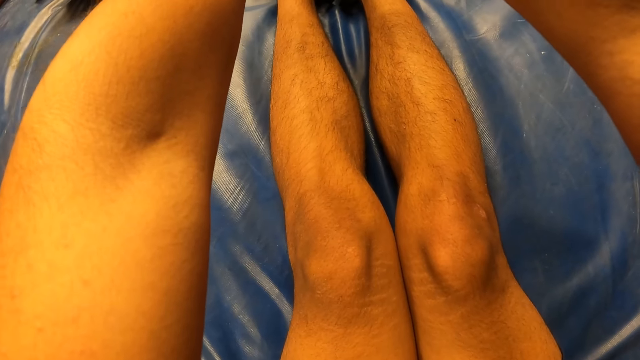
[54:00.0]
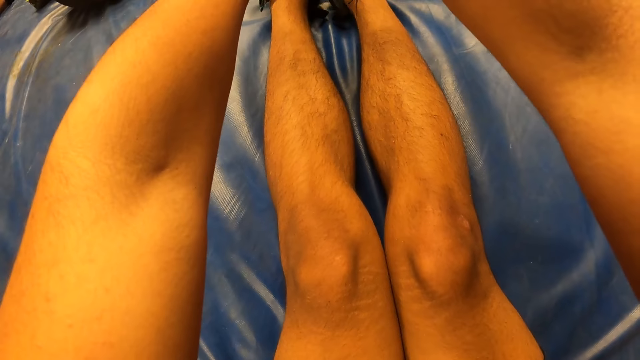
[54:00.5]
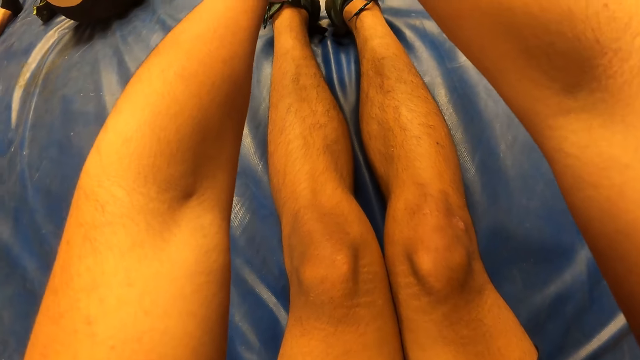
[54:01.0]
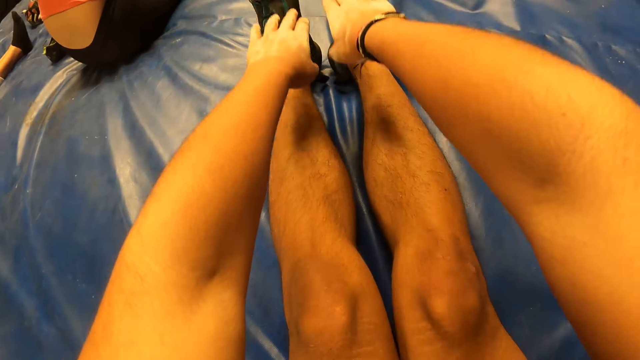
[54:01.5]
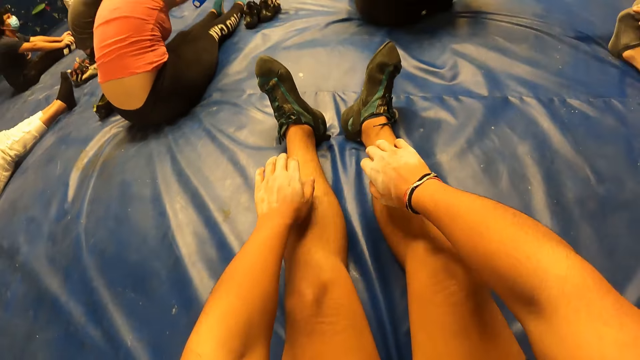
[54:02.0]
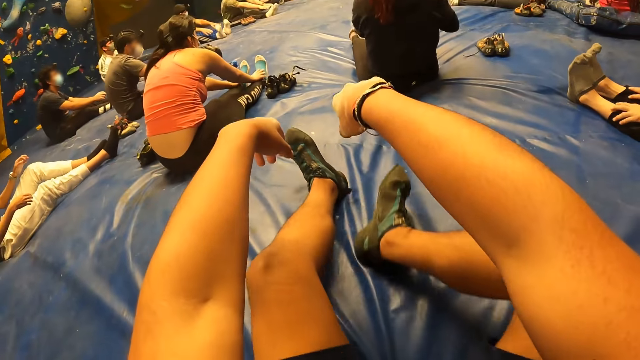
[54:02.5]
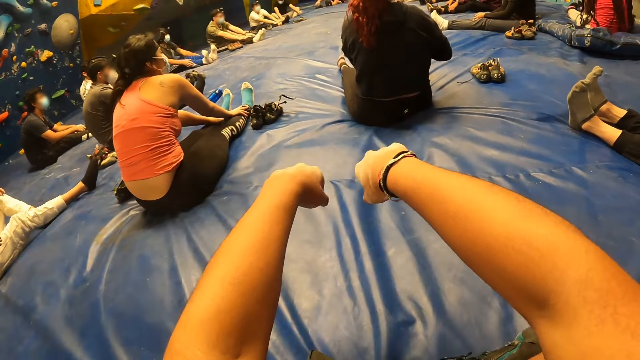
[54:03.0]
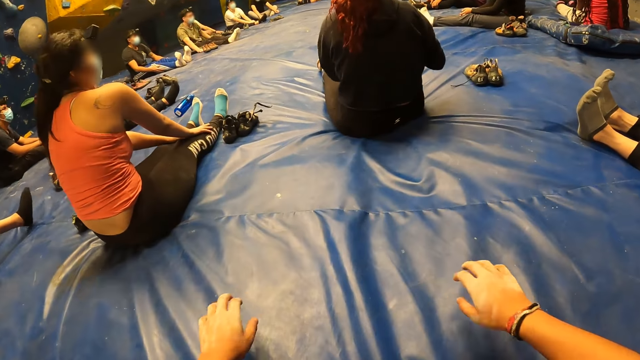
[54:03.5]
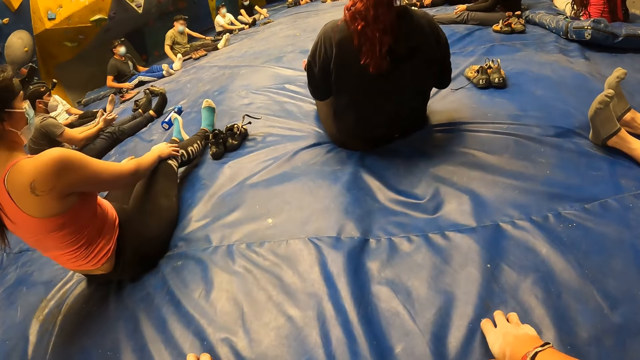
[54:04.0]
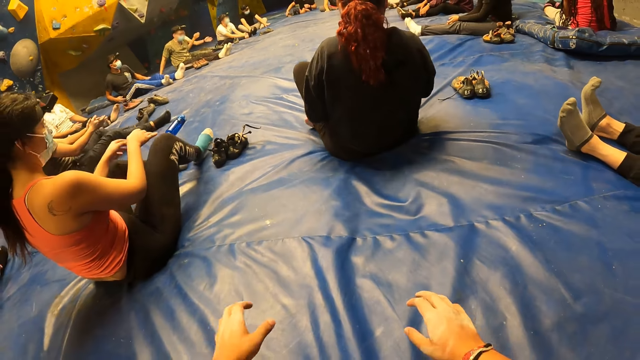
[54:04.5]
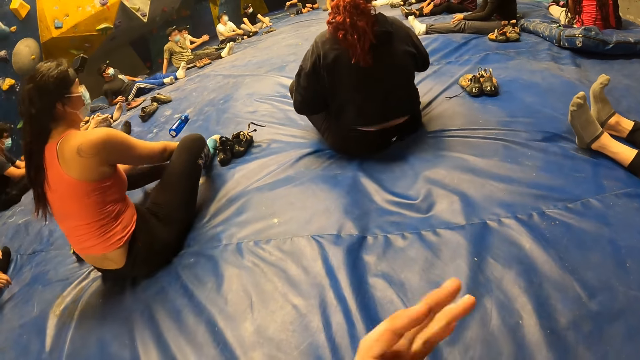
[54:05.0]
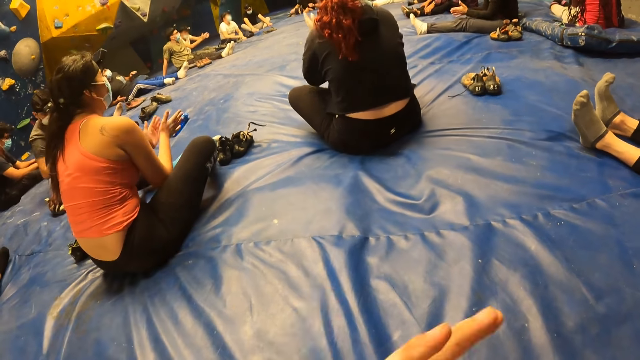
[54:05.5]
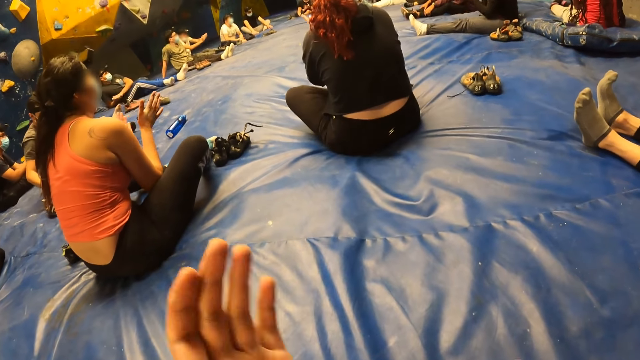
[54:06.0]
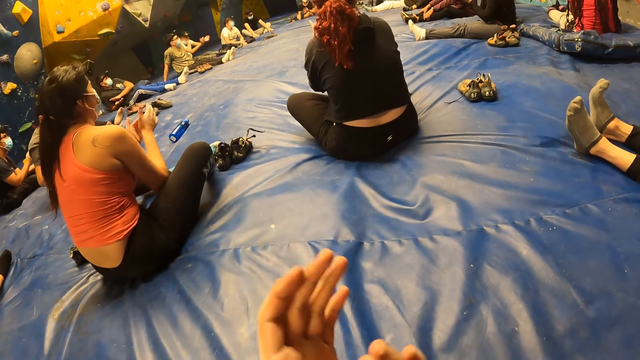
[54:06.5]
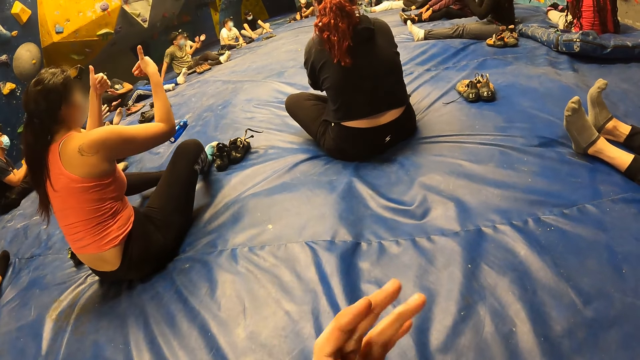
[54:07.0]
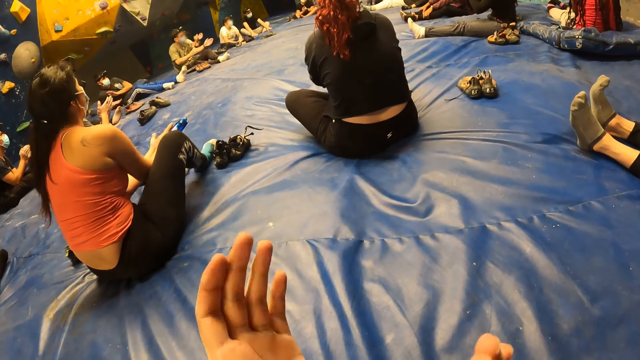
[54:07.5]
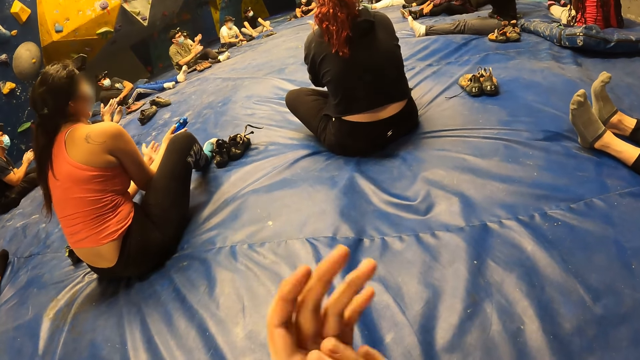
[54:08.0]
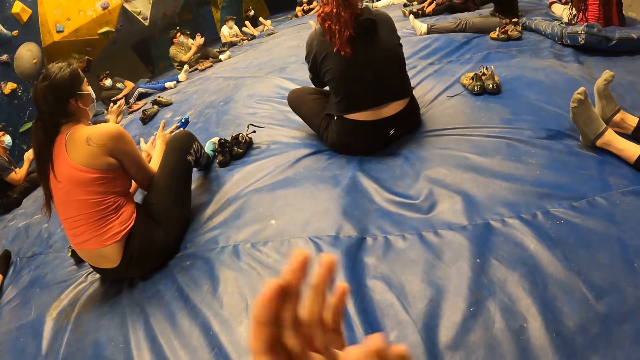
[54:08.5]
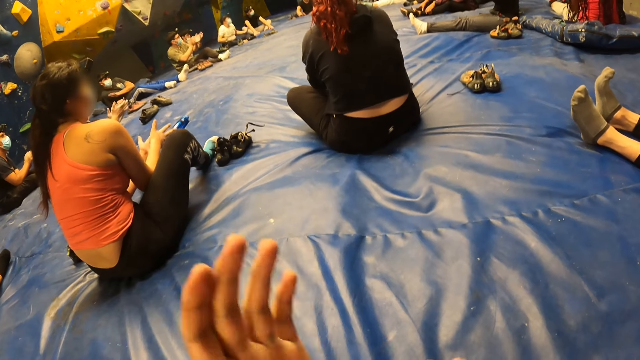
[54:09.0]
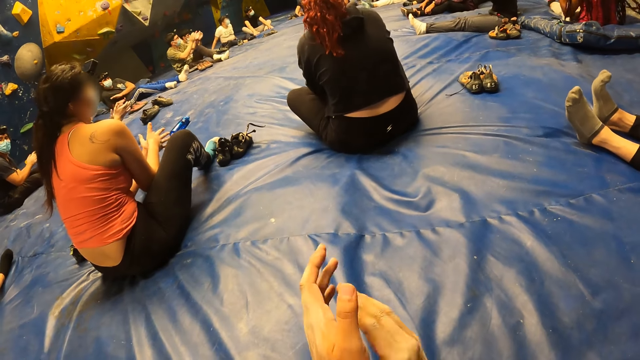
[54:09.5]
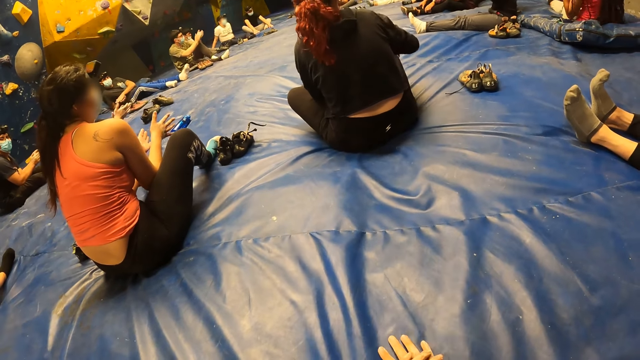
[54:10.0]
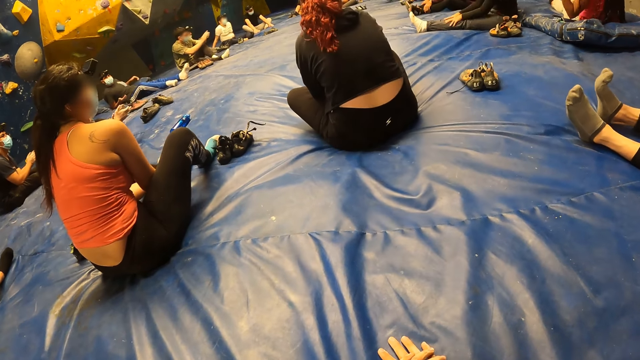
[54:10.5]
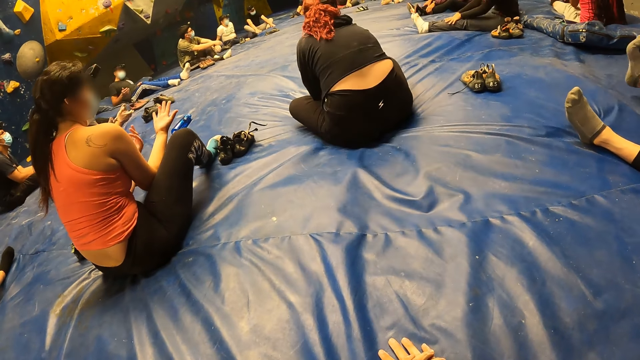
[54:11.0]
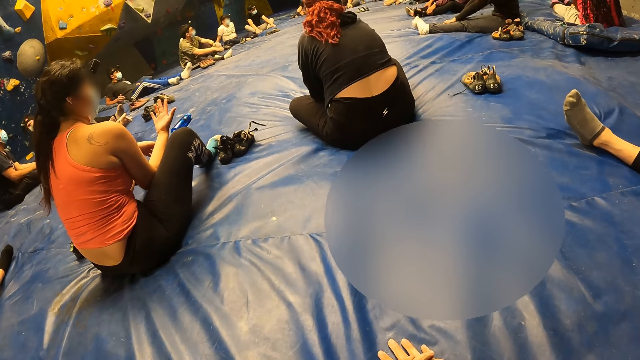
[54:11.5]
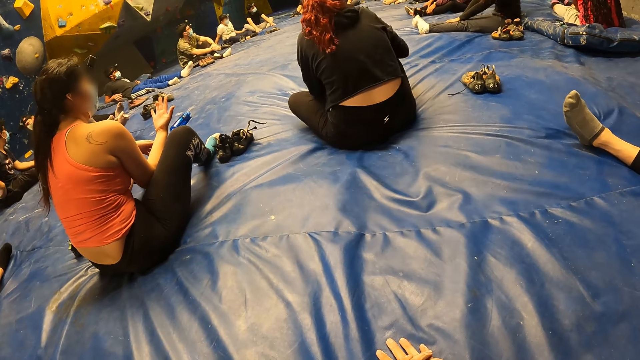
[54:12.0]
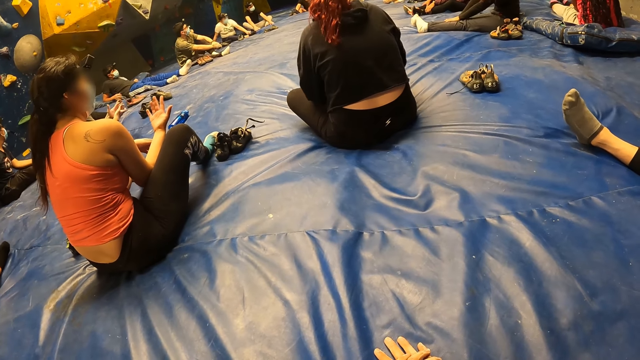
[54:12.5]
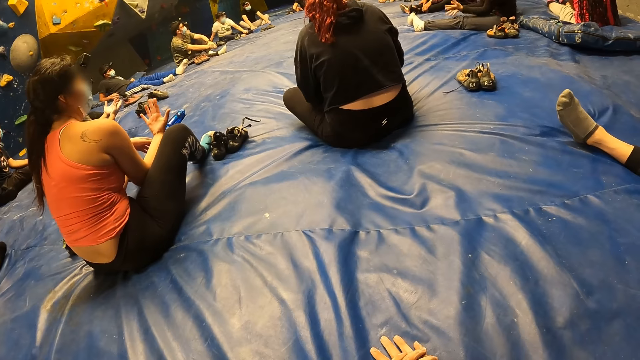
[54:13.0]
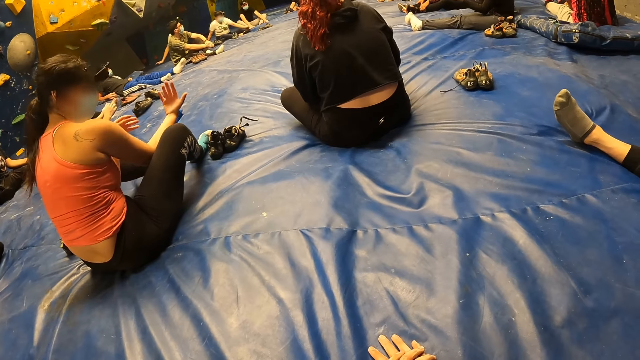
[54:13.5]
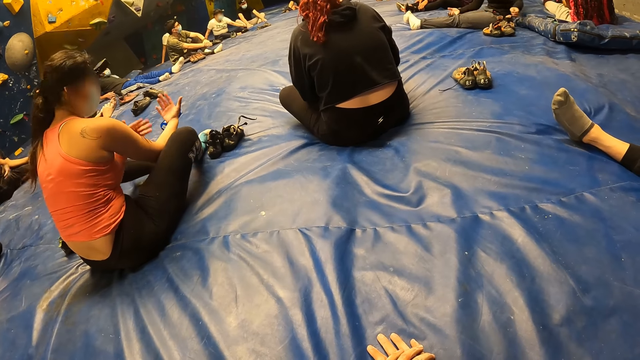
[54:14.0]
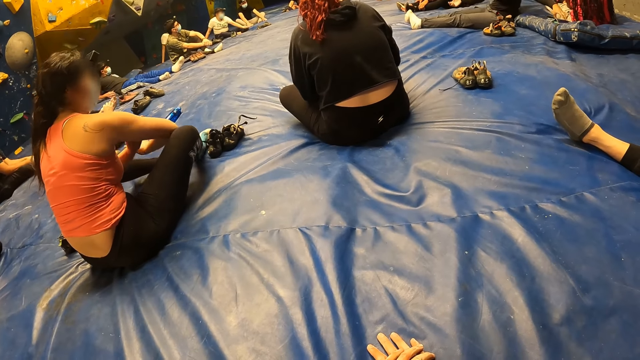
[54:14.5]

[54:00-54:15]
The camera wearer pulls his hands off the shoes. He folds his legs. He holds the bouncing mat. He claps both hands together along with the group of people. Another woman raises a thumbs up with both hands. The other woman claps both hands together. The camera wearer holds the bouncing mat.

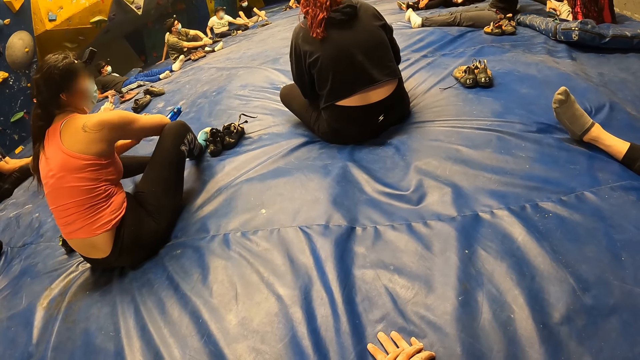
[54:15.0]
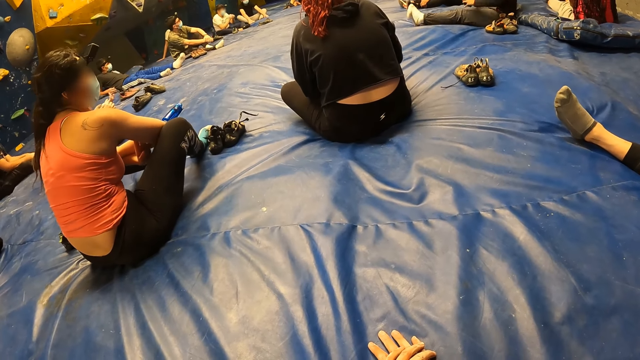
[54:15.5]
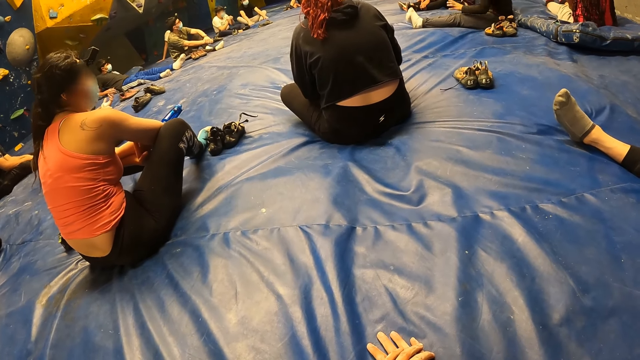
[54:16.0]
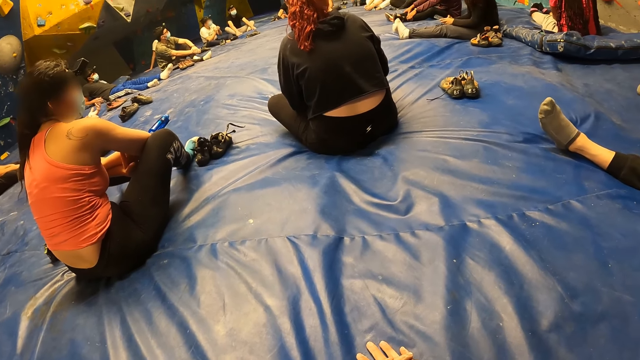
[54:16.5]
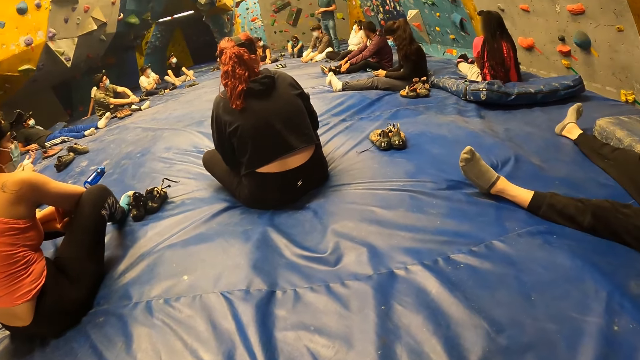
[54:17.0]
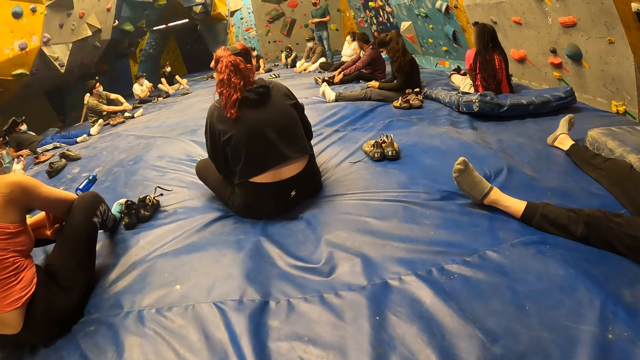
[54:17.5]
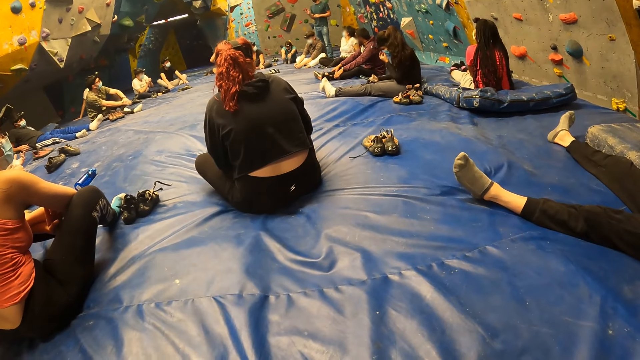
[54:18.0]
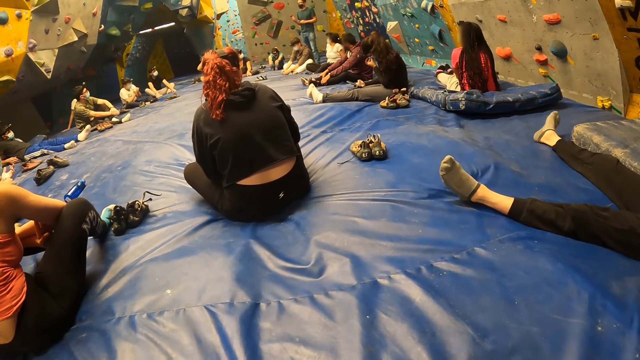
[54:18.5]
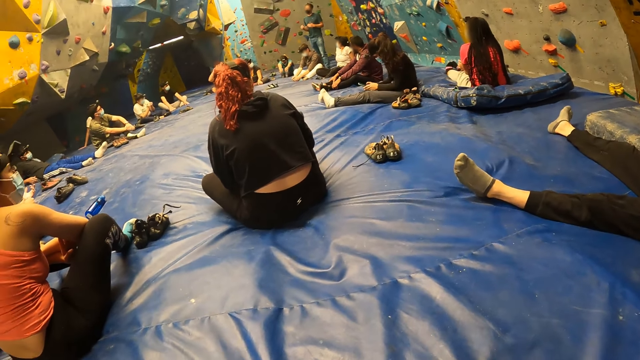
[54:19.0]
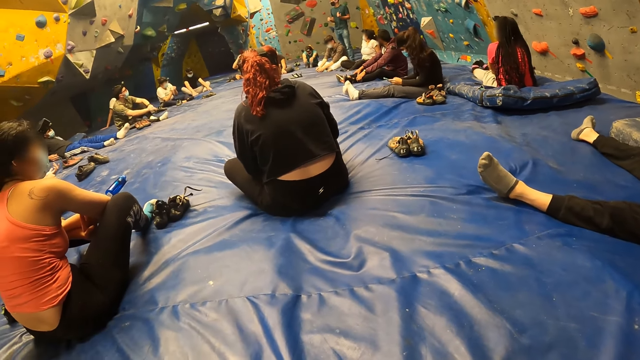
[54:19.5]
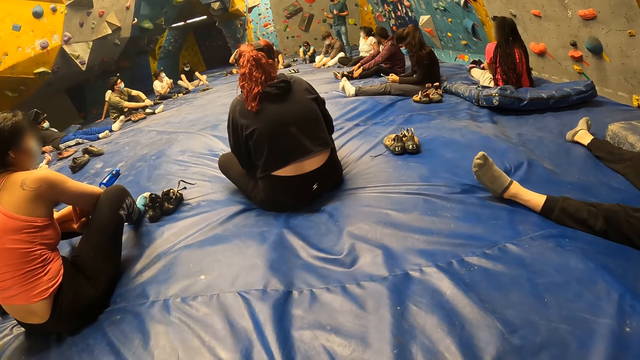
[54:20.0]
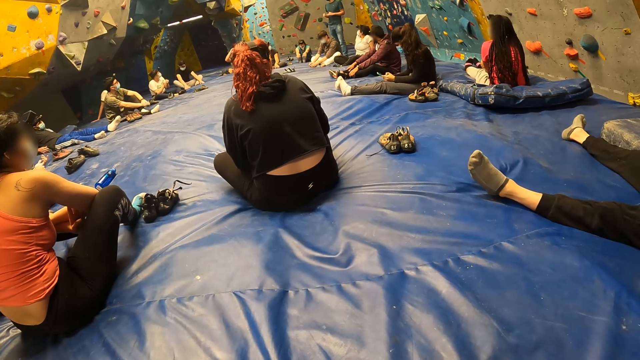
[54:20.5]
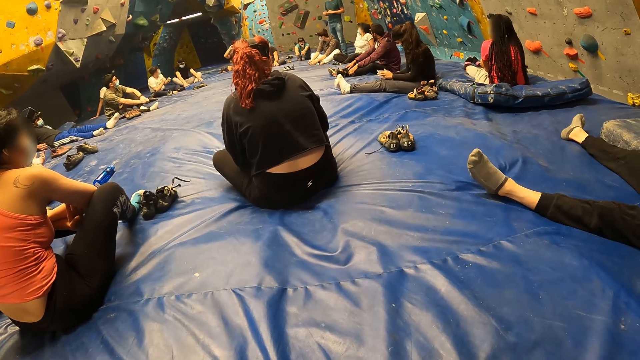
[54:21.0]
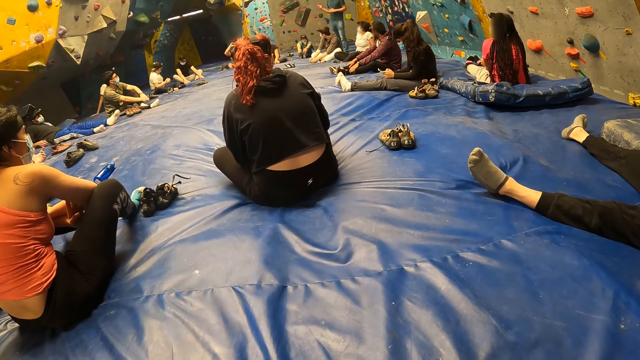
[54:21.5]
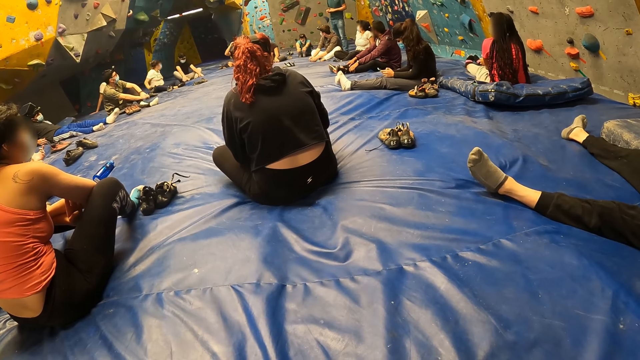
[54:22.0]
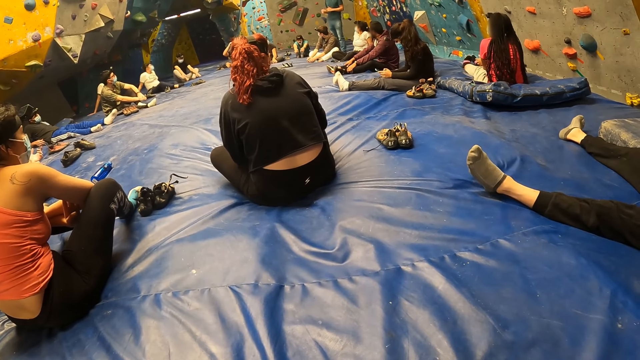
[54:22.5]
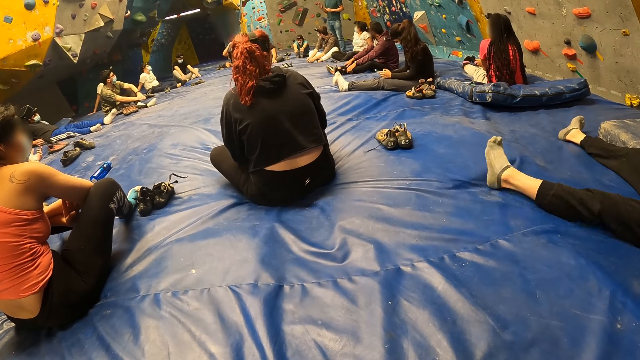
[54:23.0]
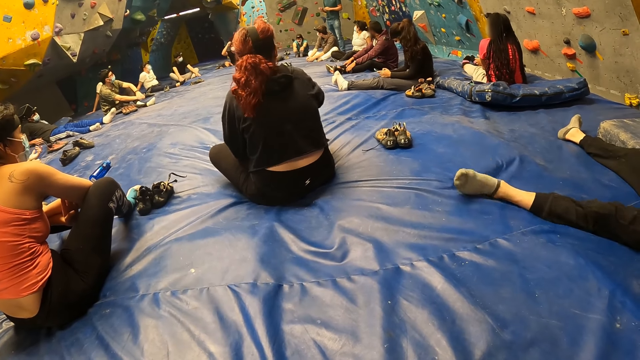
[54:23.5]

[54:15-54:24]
The camera wearer looks at a man who is instructing.
